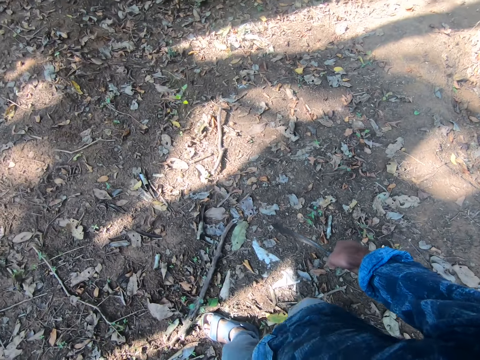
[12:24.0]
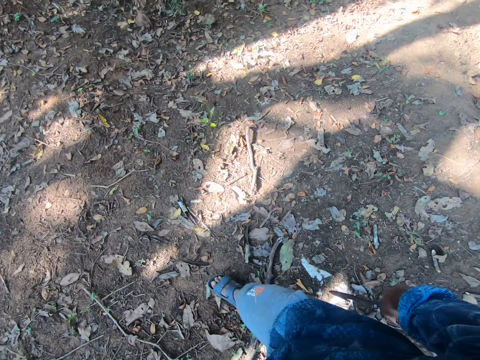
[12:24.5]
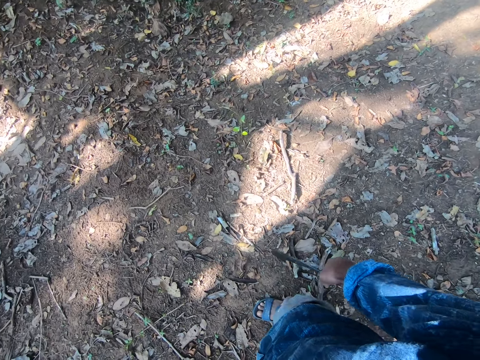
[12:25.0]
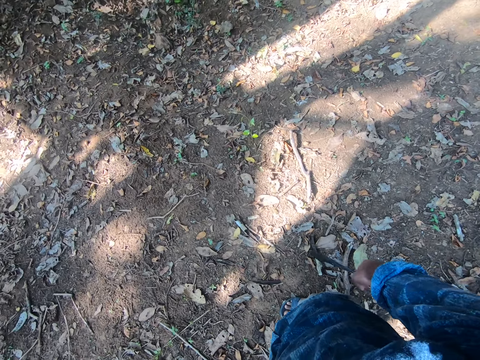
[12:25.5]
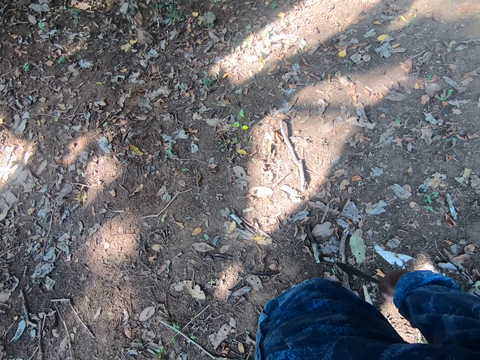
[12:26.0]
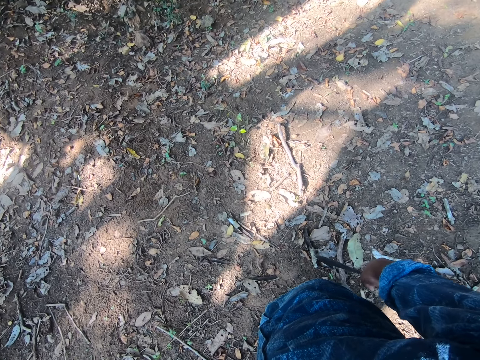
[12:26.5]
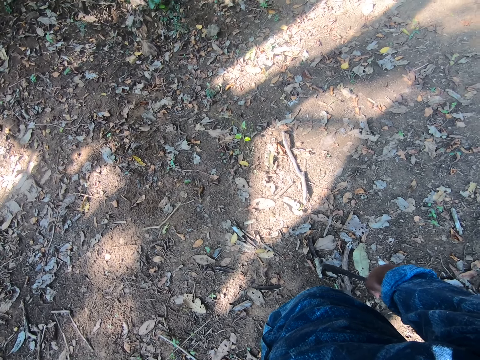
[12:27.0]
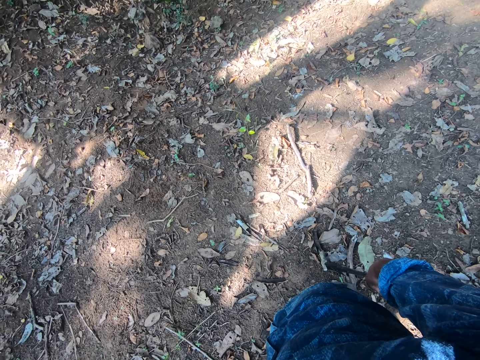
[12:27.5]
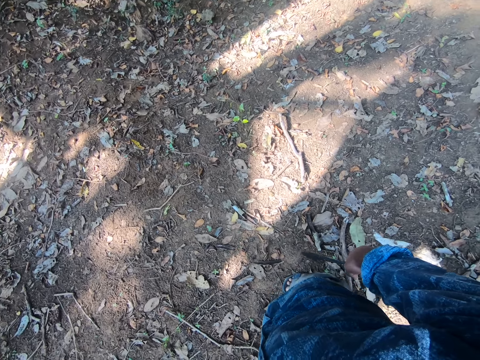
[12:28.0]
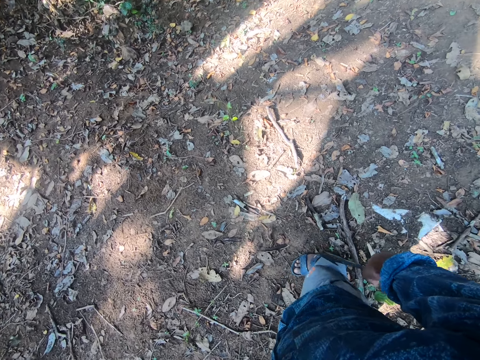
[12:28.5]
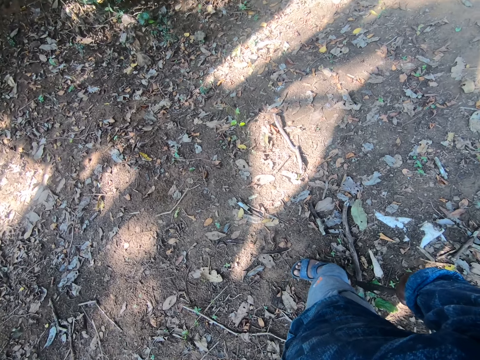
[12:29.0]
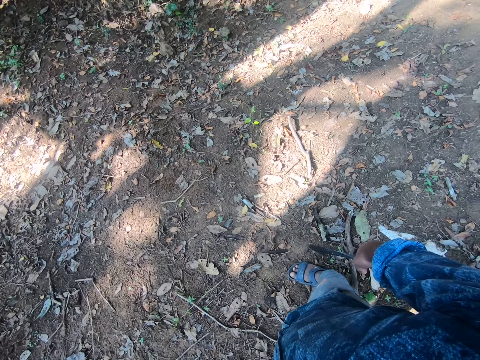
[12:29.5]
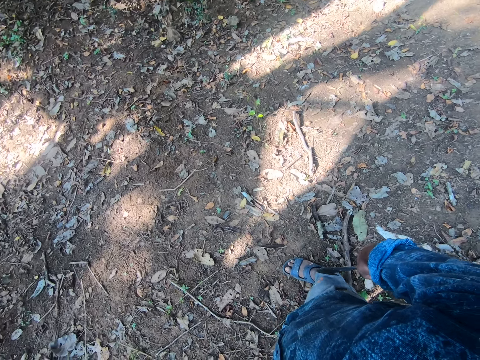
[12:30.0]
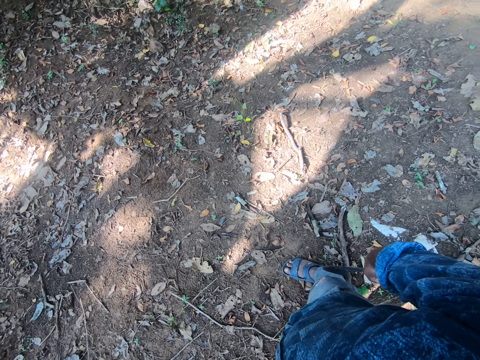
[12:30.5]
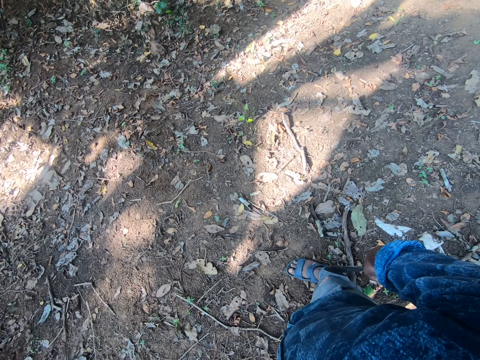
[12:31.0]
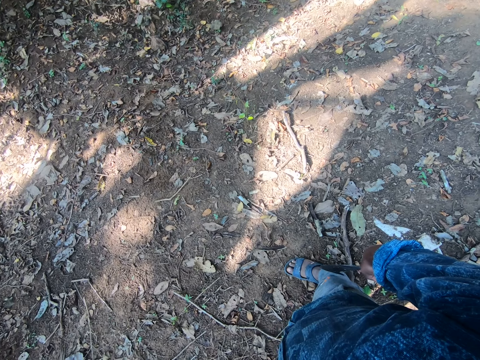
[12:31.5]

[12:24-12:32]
The camera wearer looks around. He stands on the ground with the billhook in his right hand.

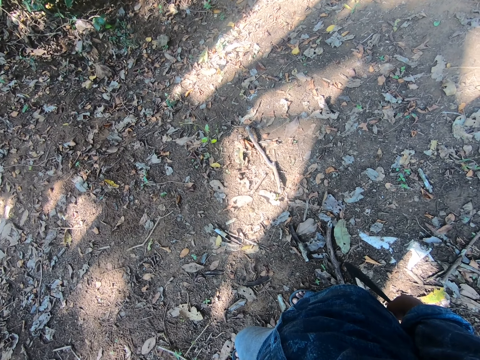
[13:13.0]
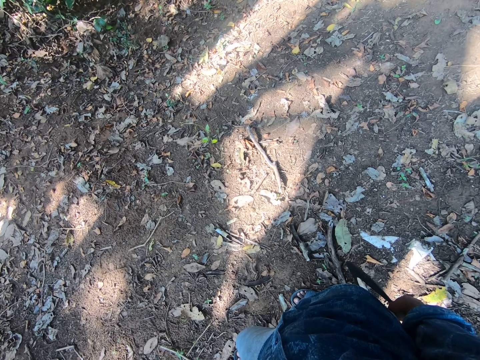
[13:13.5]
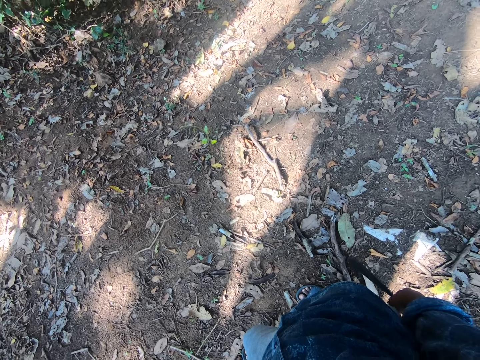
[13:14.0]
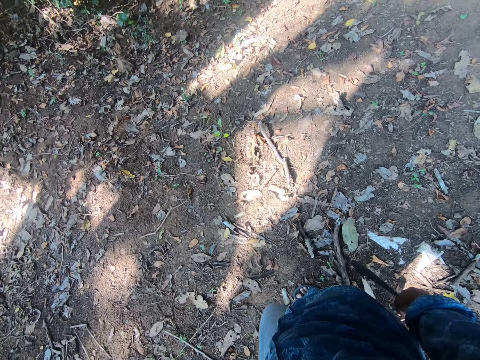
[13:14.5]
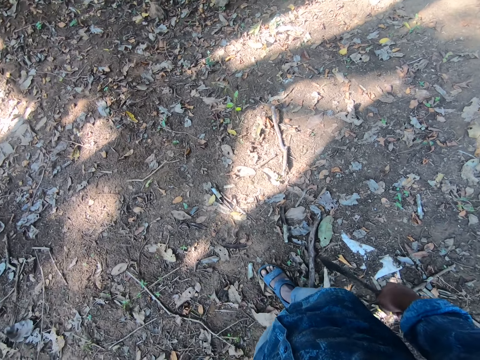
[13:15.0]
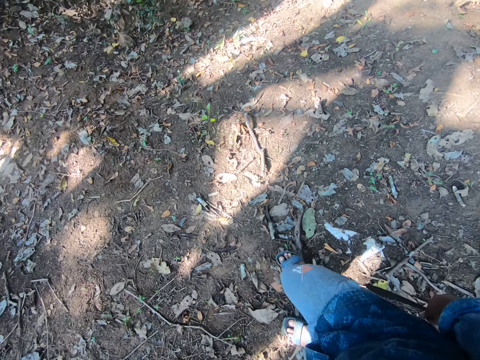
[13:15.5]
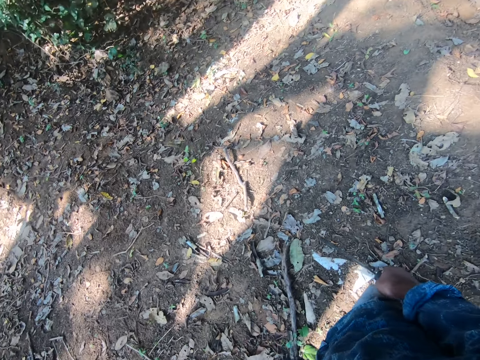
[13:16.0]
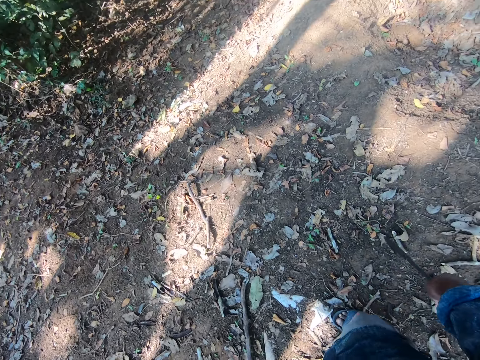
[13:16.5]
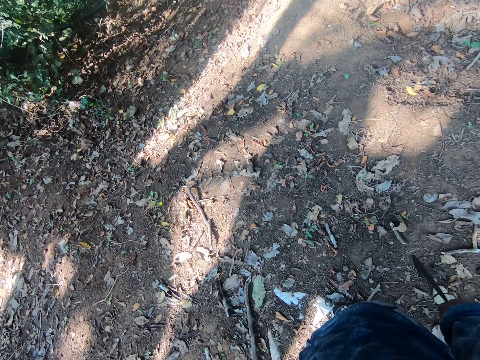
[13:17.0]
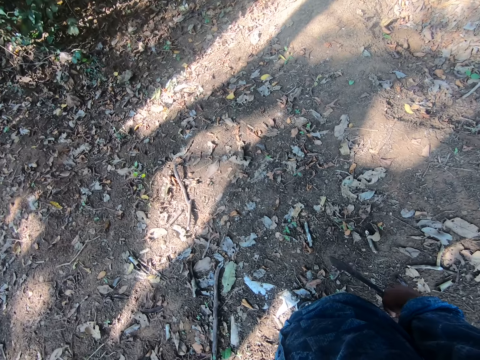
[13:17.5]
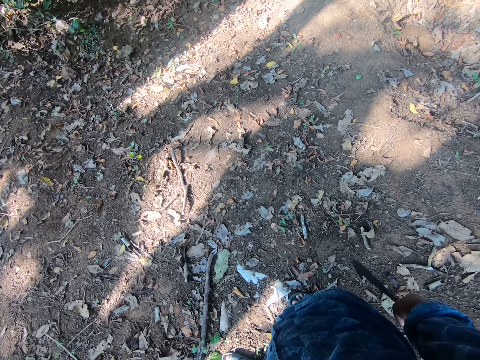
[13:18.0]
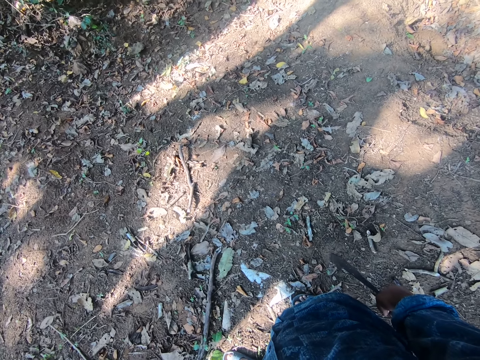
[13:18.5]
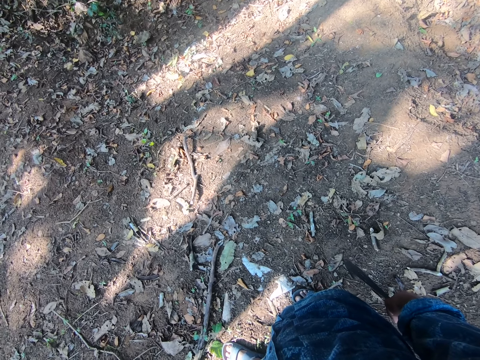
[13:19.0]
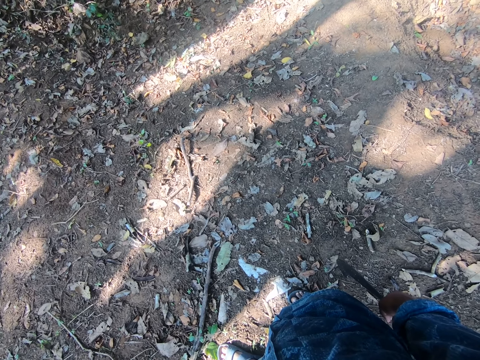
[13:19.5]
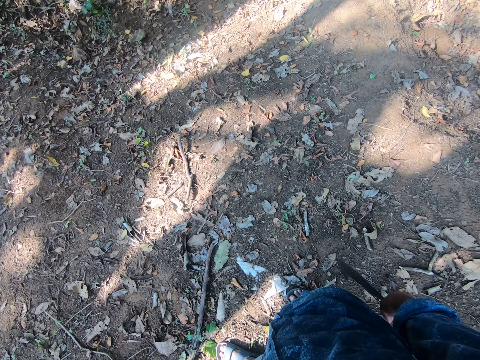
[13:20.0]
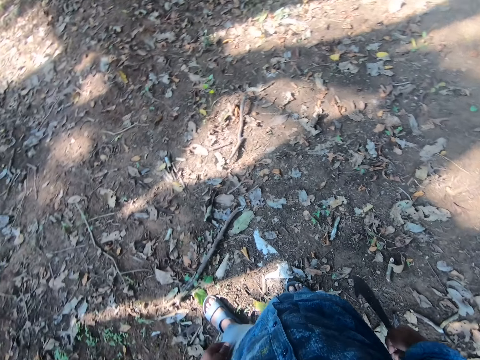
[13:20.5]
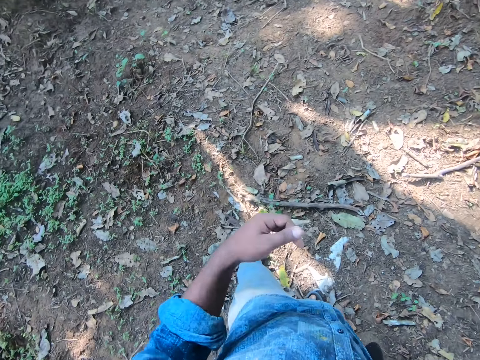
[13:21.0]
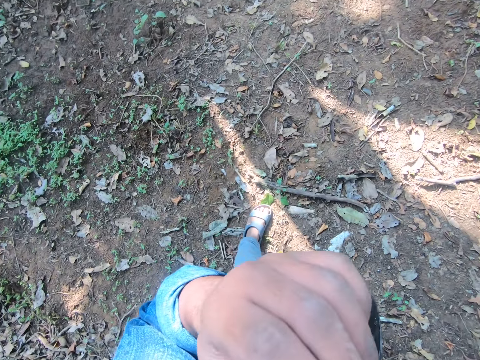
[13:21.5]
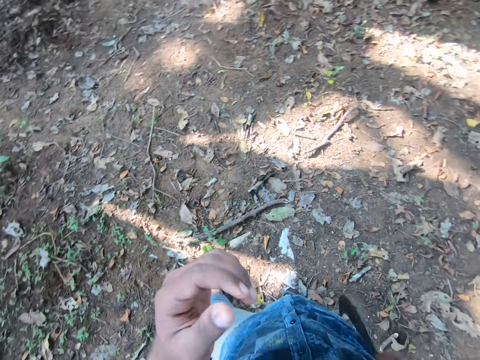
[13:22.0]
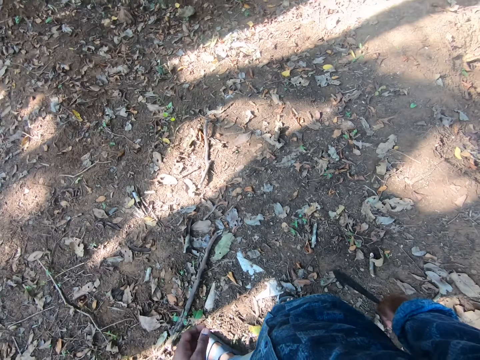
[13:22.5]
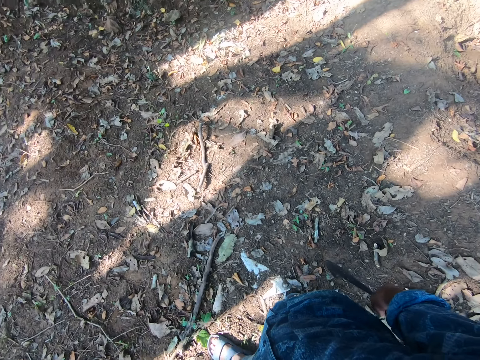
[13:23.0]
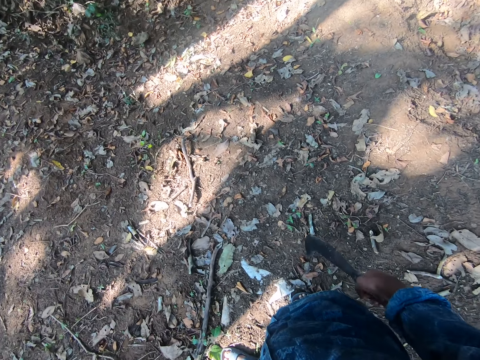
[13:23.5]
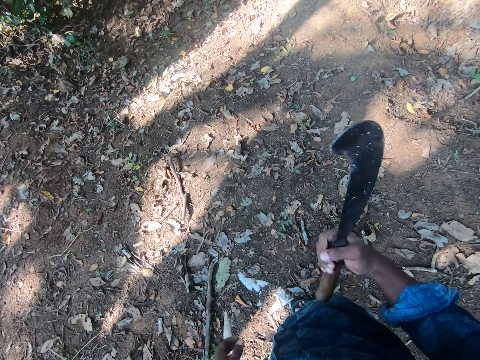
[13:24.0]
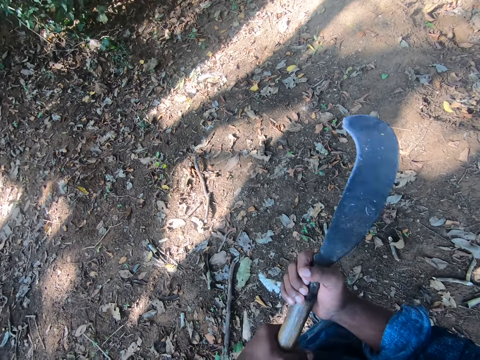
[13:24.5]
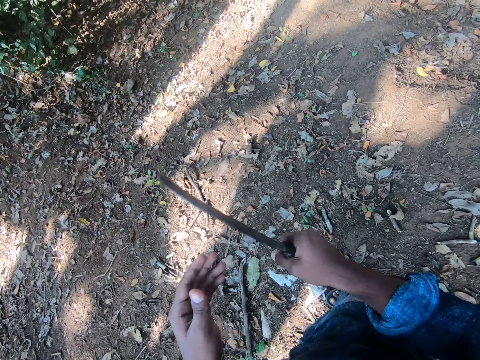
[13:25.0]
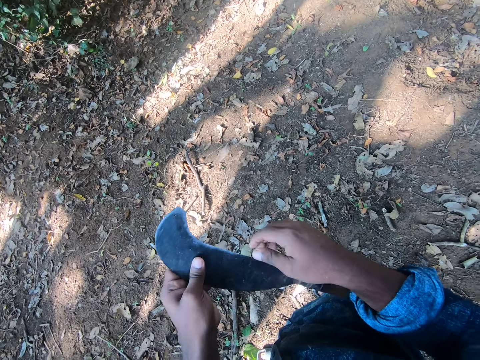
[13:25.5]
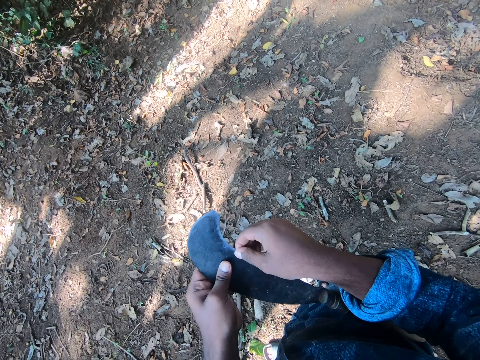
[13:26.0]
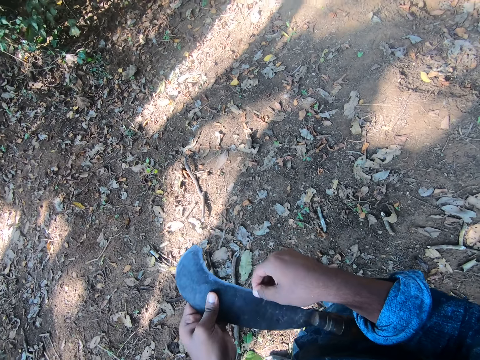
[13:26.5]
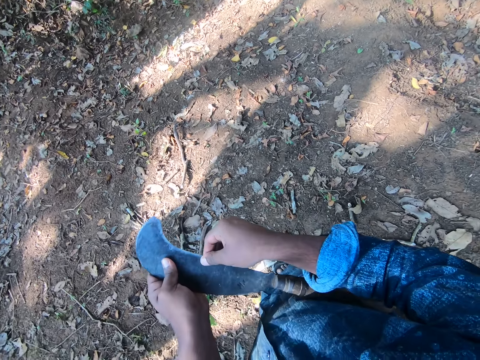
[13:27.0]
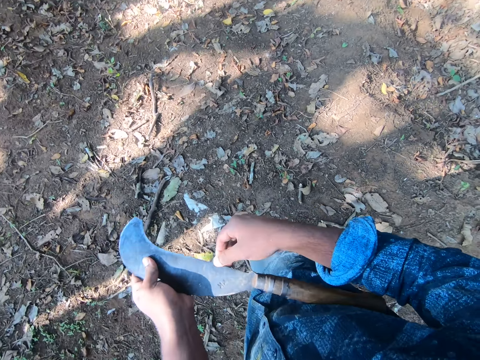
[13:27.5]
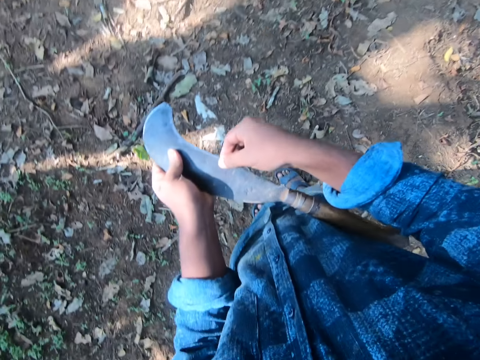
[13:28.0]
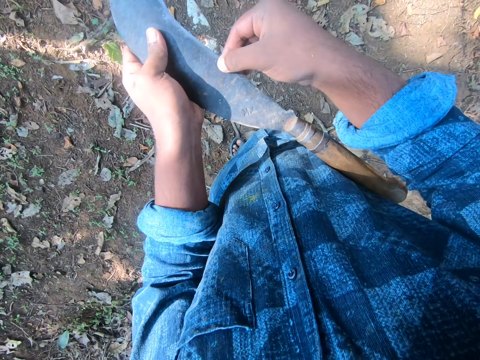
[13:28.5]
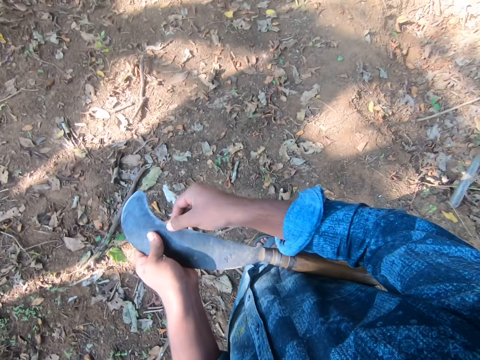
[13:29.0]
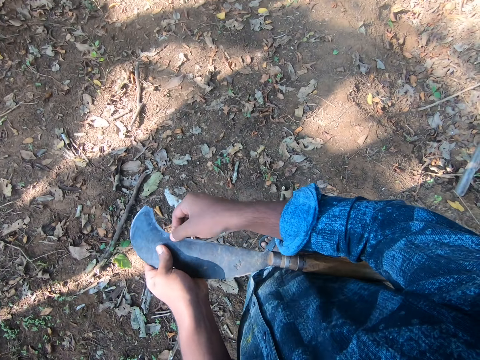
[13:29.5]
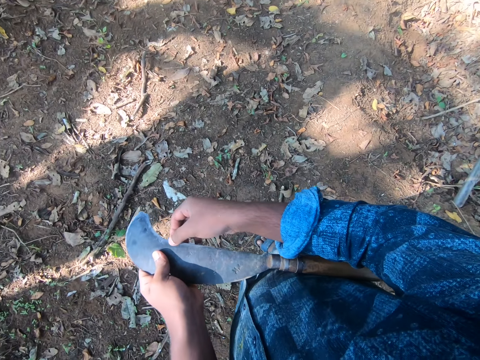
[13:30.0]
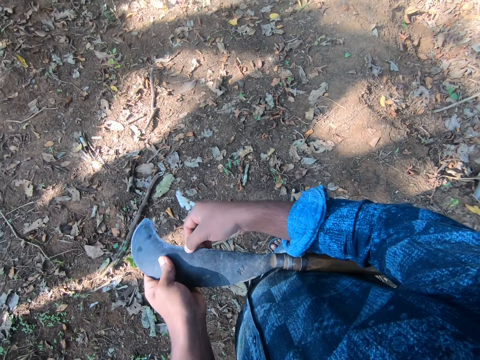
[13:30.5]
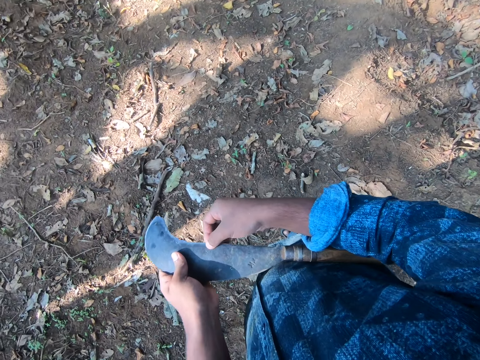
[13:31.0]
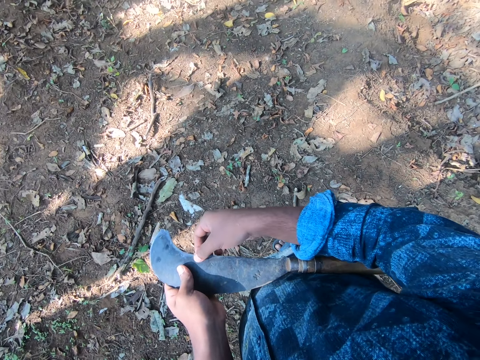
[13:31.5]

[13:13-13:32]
The camera wearer walks backwards on the ground with the billhook in his right hand. He looks around. He stands on the ground with the billhook in his right hand. He raises the left hand and lowers the left hand. He holds the billhook with both hands. He holds the billhook with both hands again. He rubs the blade of the billhook with his right hand.
